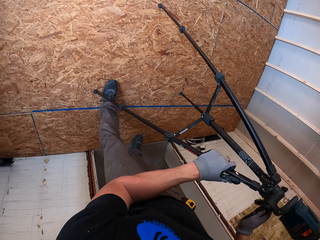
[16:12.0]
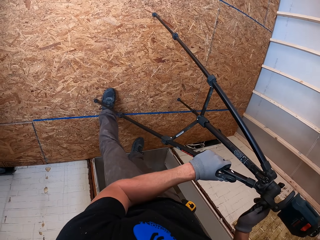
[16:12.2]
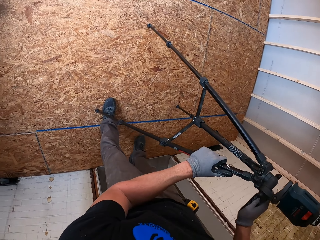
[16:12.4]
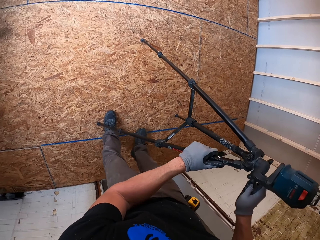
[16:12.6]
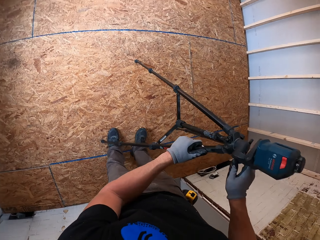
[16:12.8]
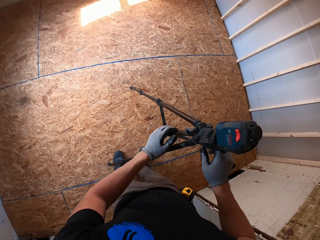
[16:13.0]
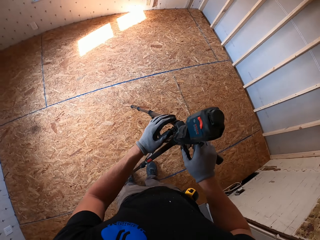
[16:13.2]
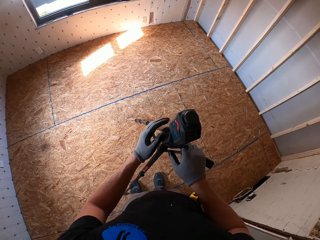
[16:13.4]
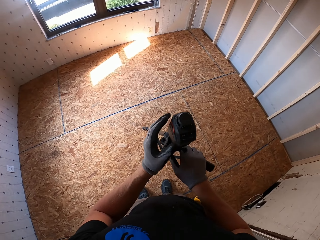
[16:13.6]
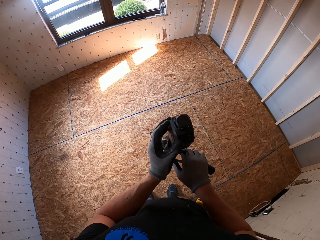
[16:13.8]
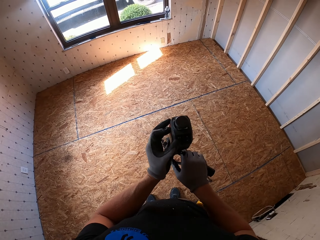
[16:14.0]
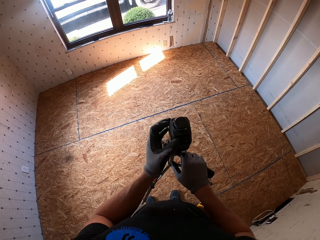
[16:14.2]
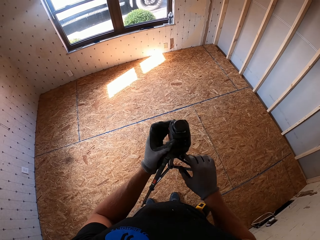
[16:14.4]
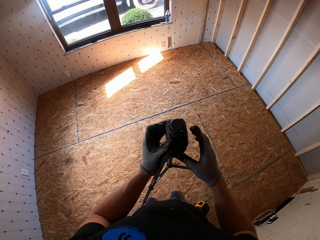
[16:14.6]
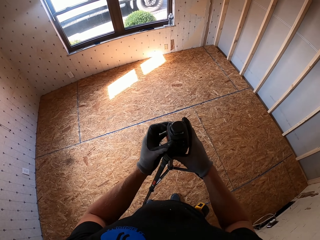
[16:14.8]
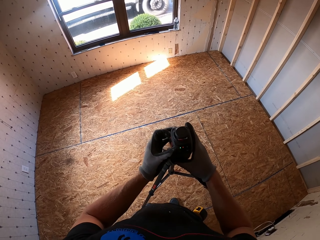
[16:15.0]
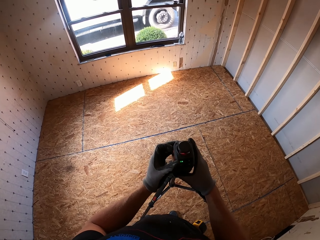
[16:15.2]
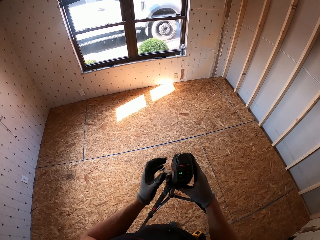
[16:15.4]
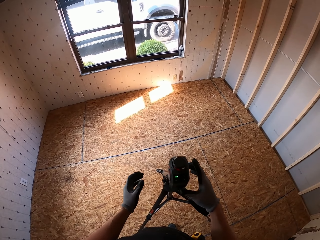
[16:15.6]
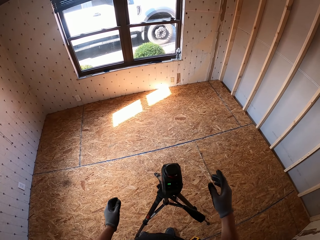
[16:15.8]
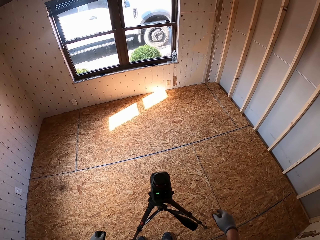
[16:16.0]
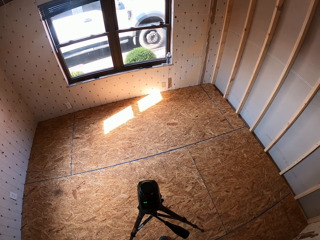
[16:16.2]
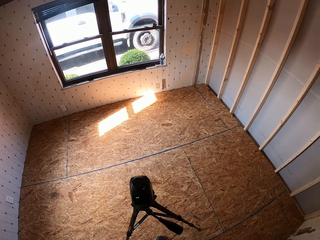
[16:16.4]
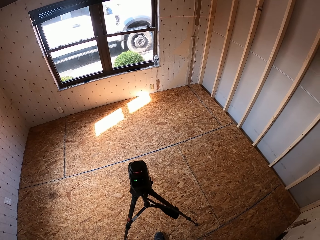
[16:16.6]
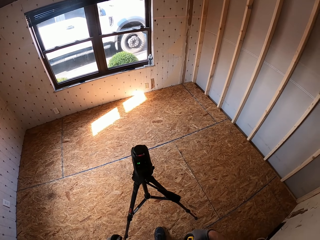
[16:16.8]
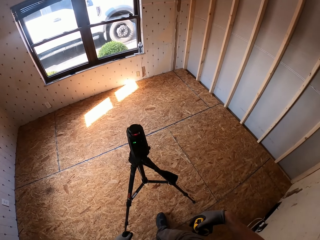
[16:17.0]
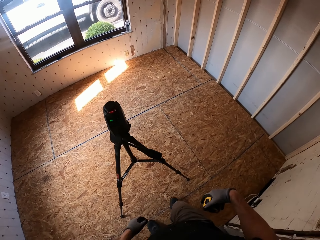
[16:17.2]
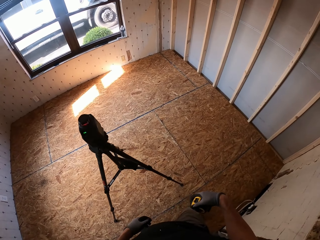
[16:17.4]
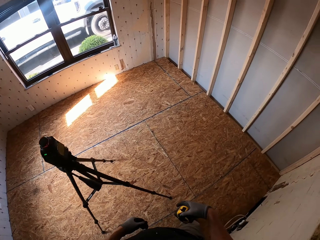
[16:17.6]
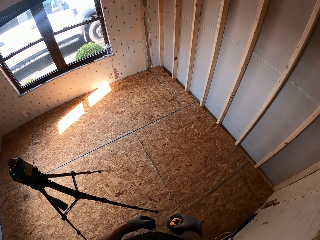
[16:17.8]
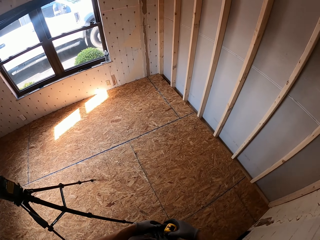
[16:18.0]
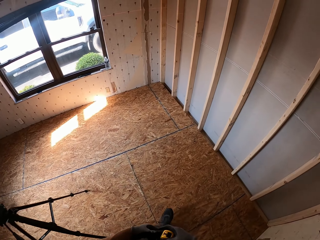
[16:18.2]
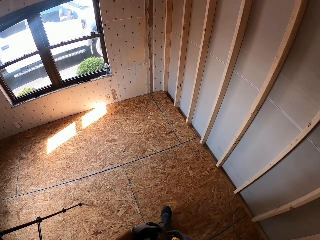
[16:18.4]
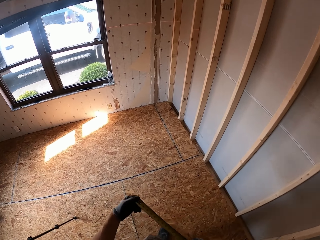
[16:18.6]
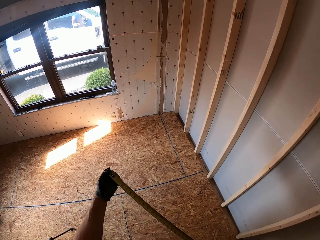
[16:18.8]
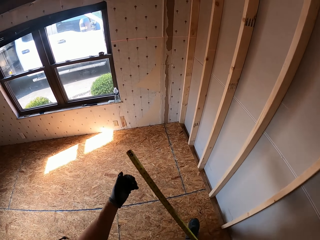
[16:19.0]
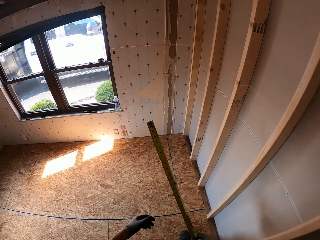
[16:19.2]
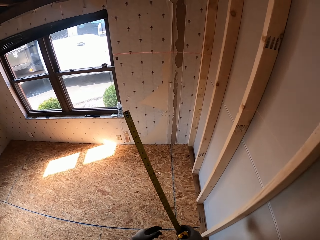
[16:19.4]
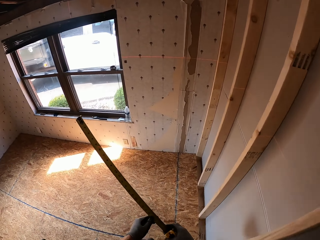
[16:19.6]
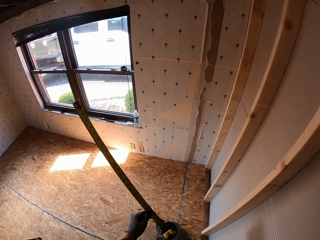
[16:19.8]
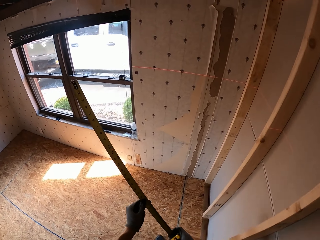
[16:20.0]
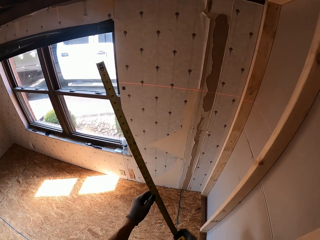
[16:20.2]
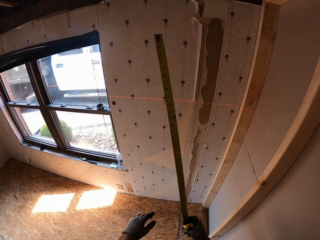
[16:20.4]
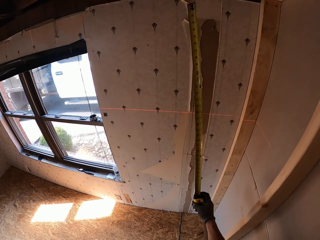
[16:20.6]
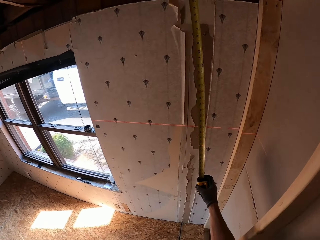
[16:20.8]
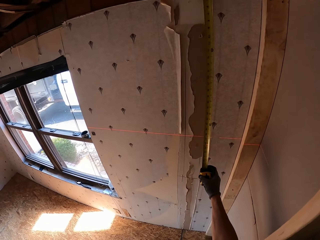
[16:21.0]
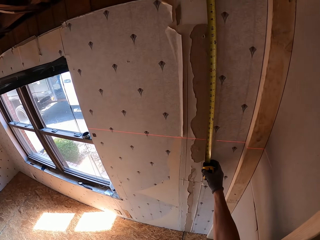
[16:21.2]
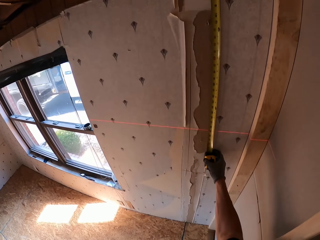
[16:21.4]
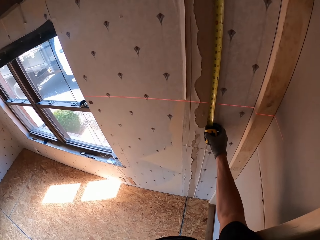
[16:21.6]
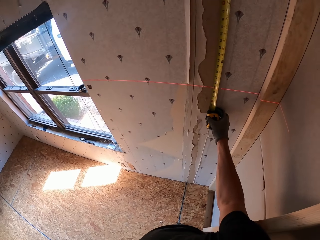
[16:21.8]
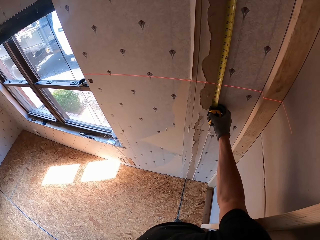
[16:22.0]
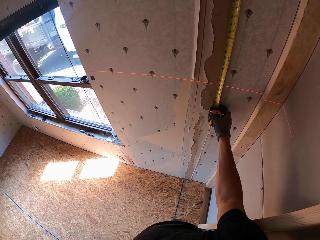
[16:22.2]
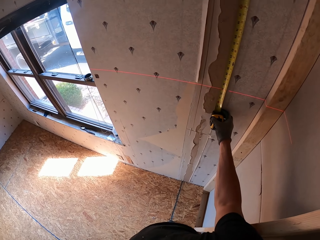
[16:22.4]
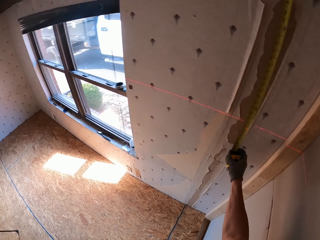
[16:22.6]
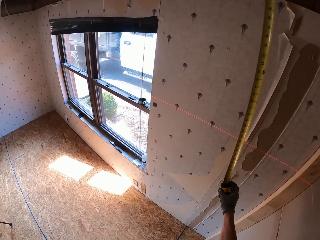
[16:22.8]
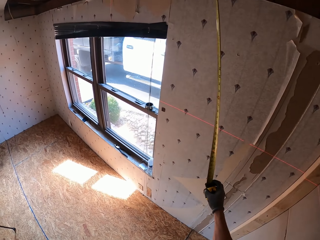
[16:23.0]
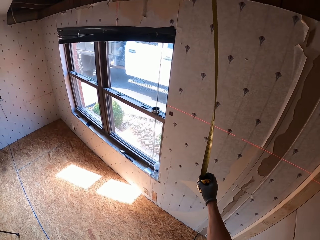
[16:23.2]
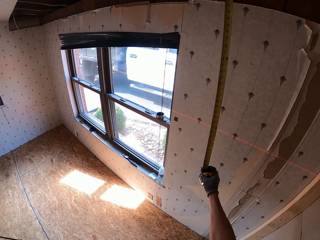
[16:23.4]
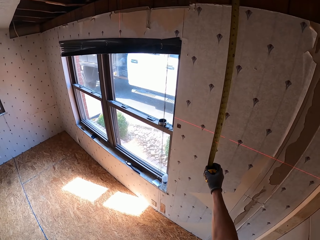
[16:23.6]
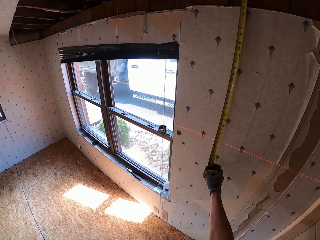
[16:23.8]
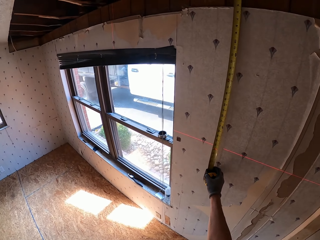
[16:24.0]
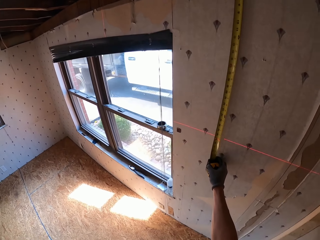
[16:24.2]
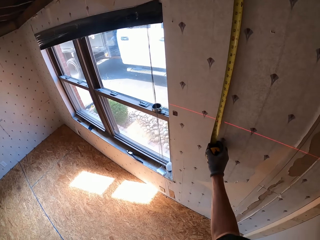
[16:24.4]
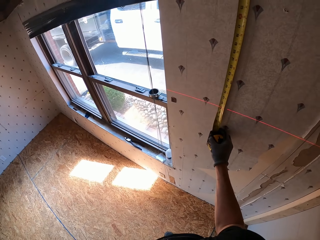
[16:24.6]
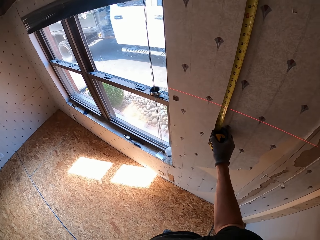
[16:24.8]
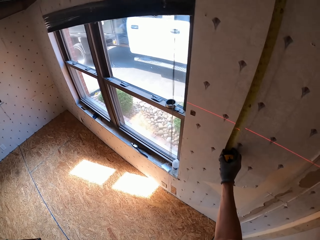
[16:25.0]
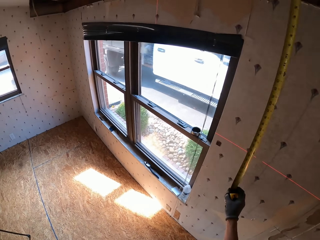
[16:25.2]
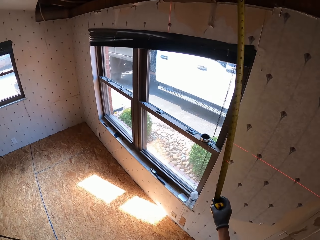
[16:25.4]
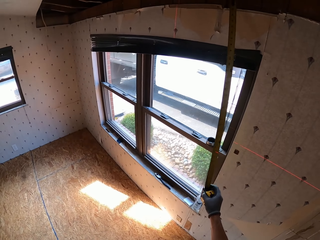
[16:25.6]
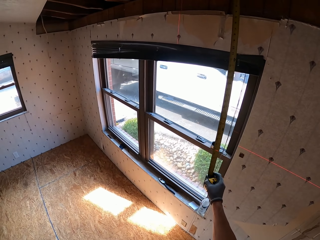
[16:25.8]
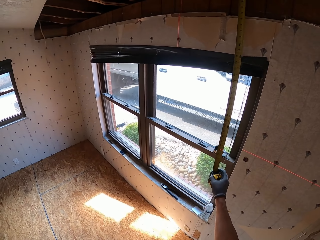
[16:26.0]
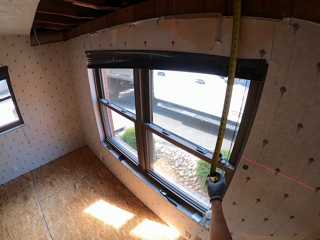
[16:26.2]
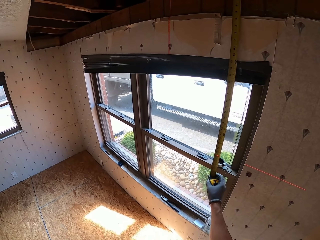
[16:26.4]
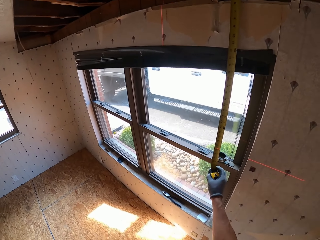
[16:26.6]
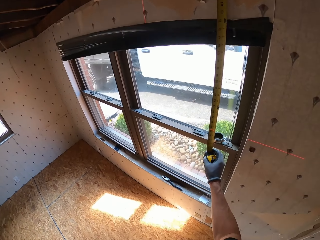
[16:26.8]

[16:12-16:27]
The camera wearer takes the levels. They adjust the line laser level on the tripod stand. They operate the line laser level. They walk in the room. They pull the tape measure. They measure the wall with the tape measure. They look around. They measure the wall with the tape measure. They move the tape measure.

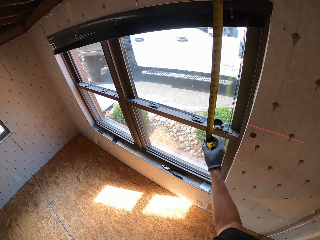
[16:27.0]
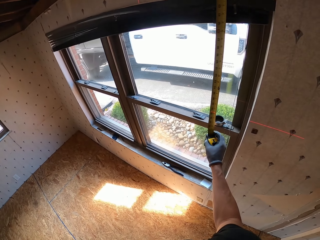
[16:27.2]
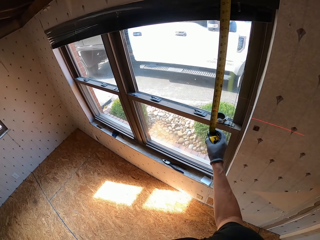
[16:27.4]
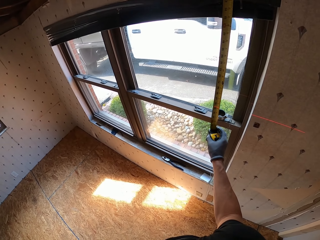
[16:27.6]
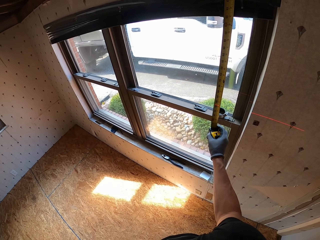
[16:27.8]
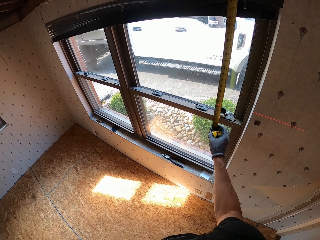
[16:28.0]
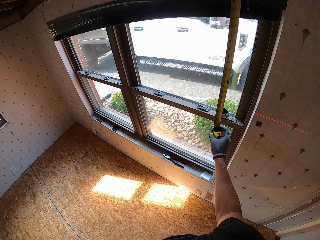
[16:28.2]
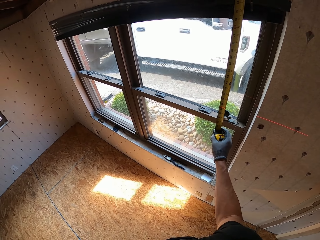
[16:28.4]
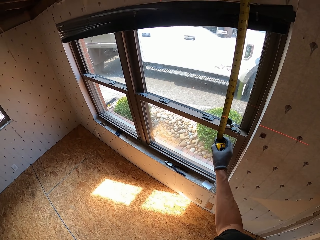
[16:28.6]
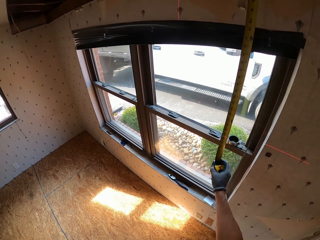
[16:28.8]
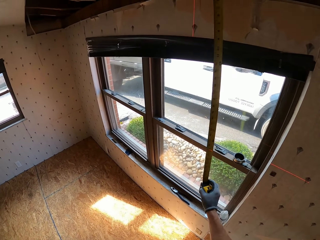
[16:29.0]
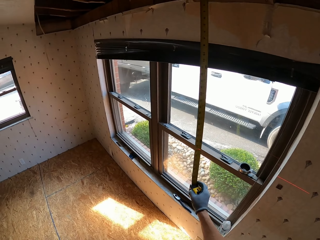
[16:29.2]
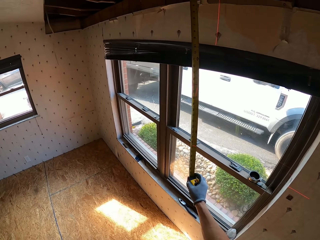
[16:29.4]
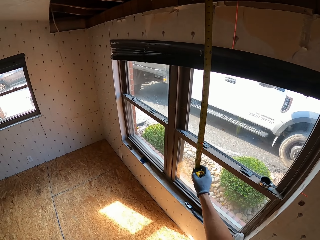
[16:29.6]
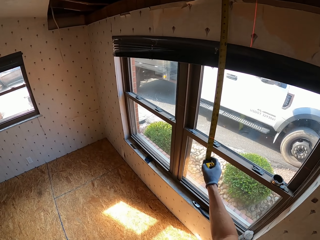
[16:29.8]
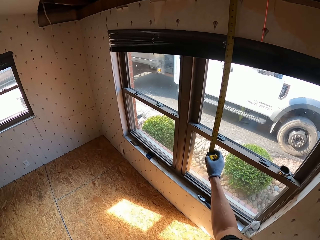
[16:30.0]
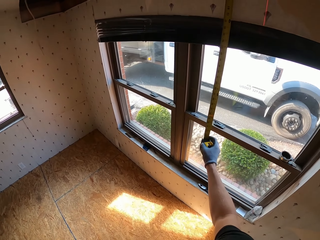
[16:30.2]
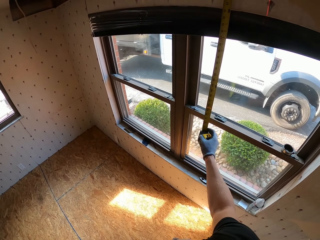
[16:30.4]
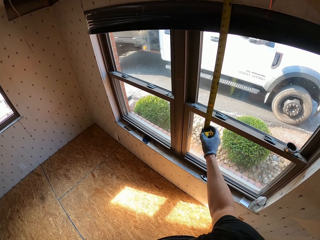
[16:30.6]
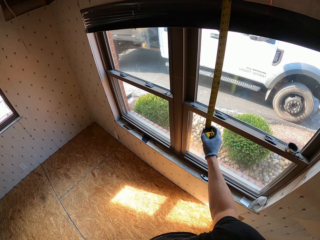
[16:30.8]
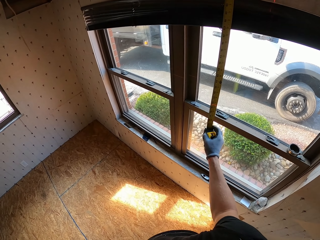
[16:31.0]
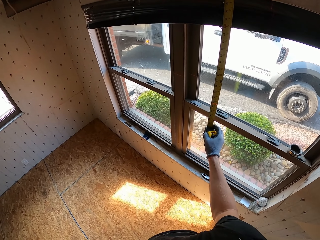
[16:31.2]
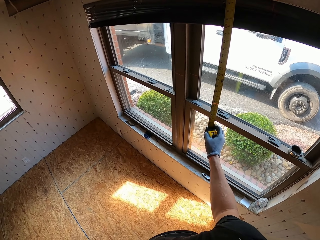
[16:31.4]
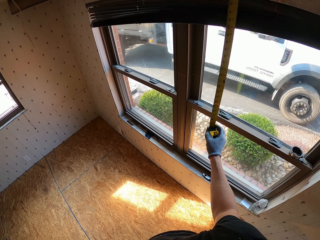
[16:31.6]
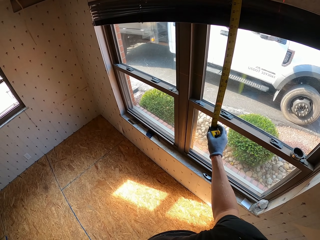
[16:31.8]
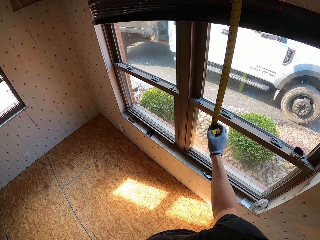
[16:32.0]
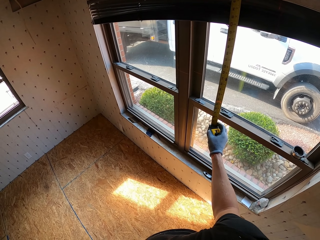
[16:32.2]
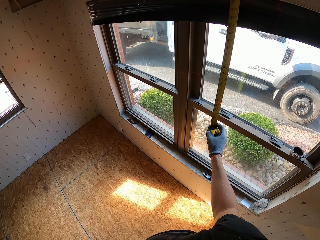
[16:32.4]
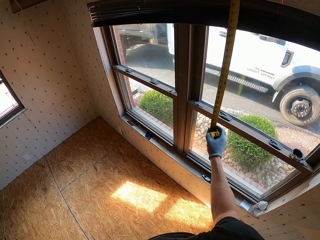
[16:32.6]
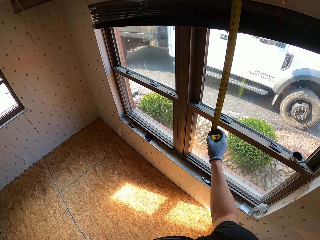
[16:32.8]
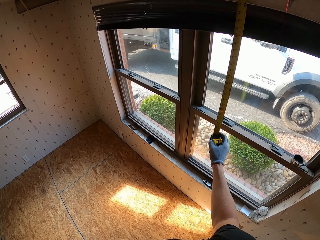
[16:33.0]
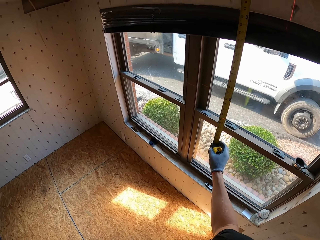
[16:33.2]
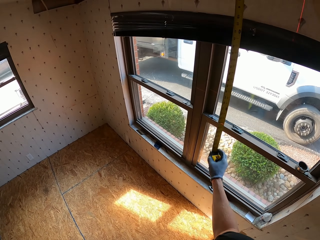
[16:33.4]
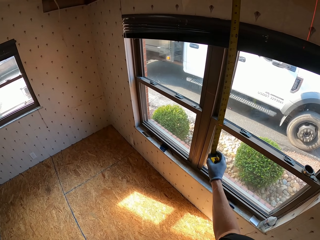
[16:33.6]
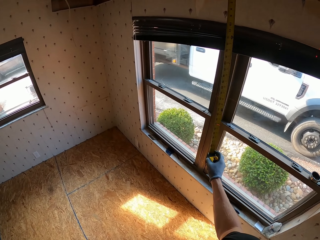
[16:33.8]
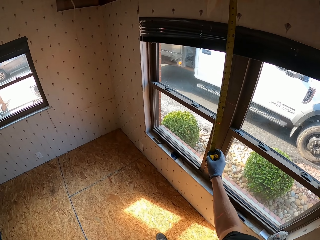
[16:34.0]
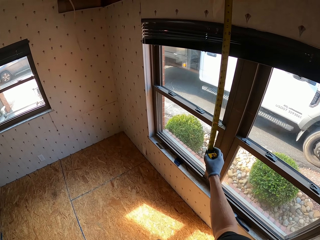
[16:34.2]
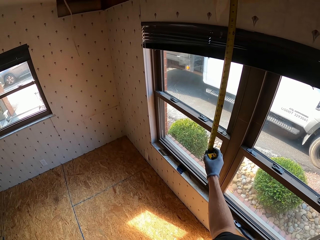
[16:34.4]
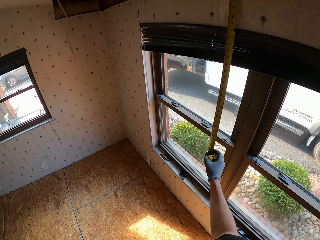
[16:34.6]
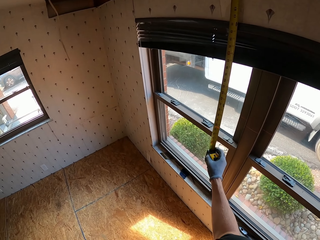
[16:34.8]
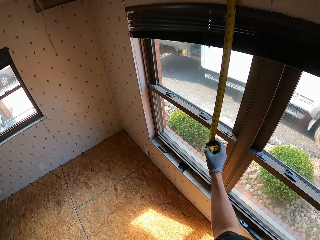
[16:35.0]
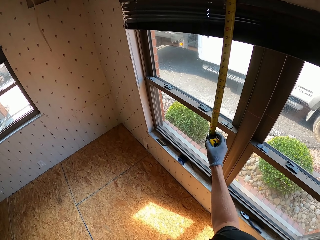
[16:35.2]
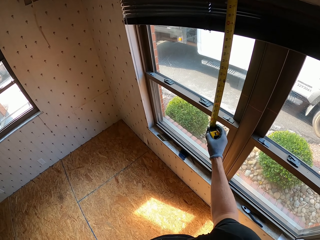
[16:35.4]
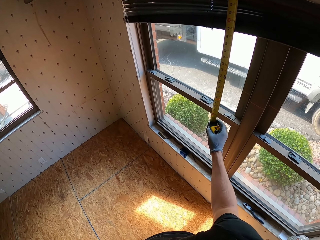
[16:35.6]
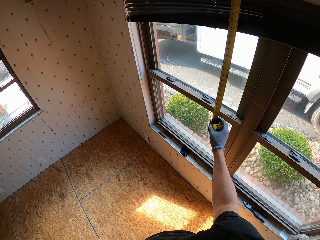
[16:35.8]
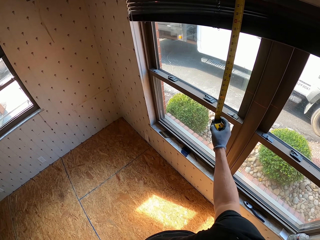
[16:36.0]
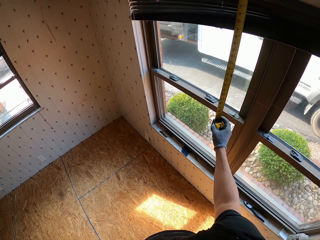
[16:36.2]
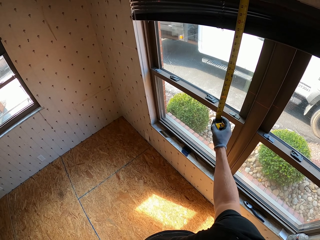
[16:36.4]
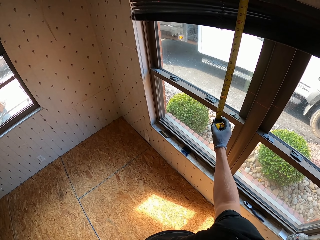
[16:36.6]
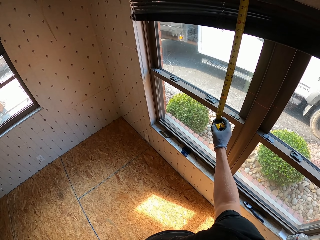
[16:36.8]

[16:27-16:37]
The camera wearer measures the wall with a tape measure. They move the tape measure. They measure the wall with the tape measure. They move the tape measure. They measure the wall with the tape measure.
